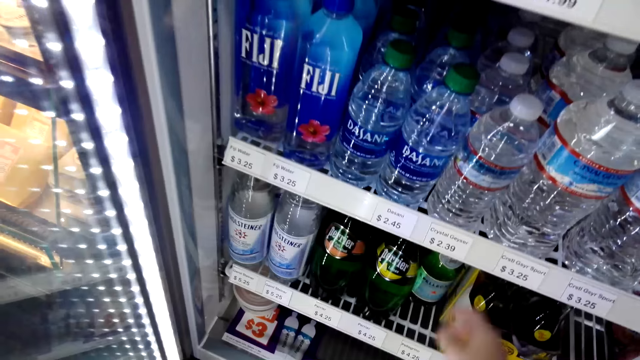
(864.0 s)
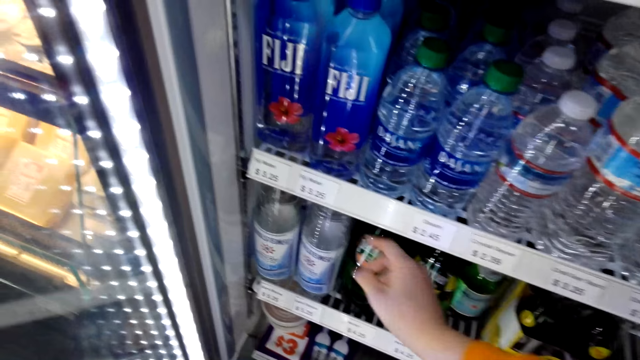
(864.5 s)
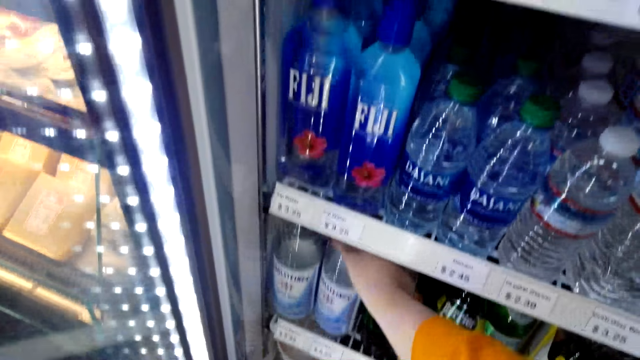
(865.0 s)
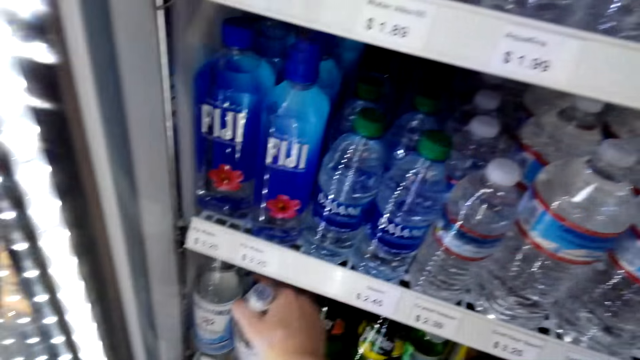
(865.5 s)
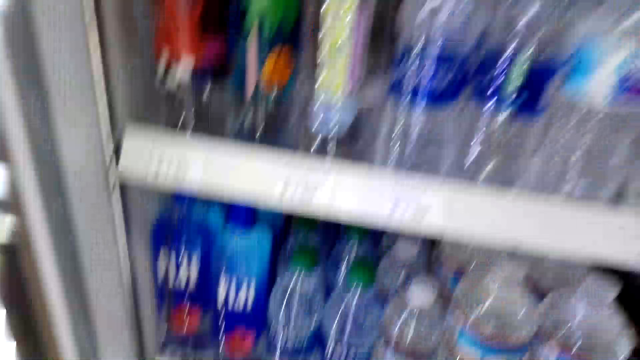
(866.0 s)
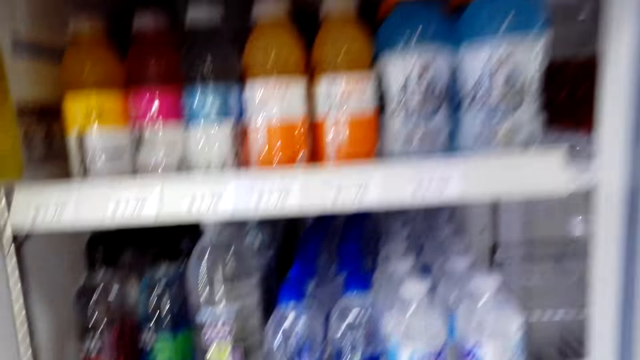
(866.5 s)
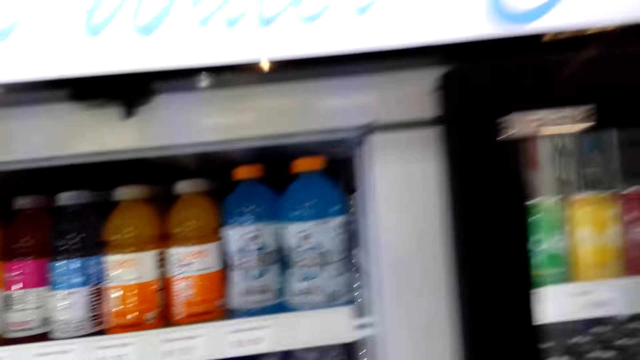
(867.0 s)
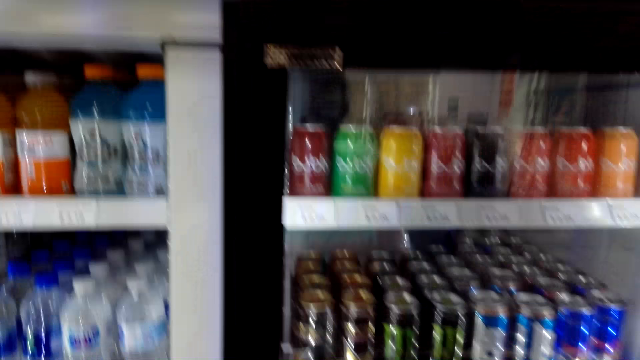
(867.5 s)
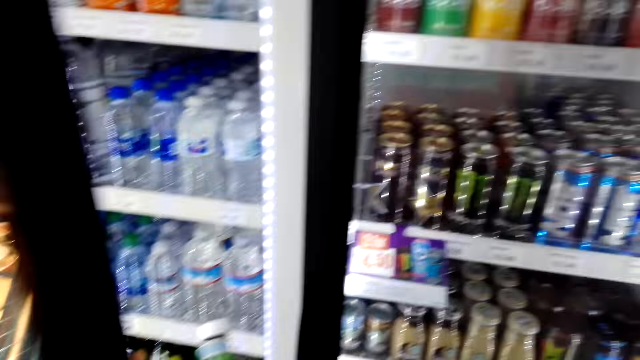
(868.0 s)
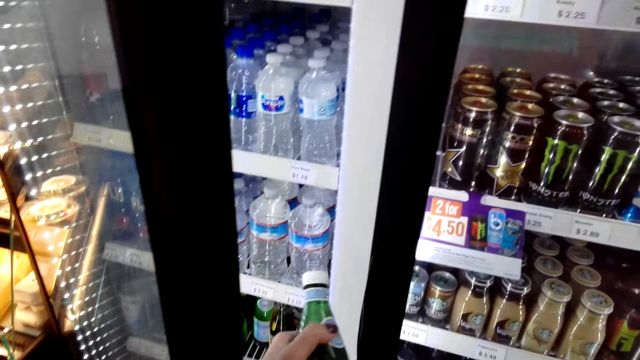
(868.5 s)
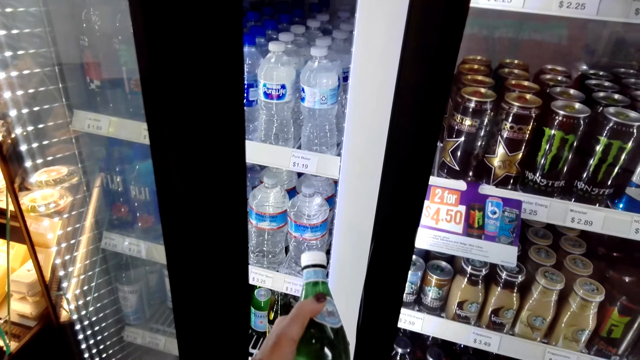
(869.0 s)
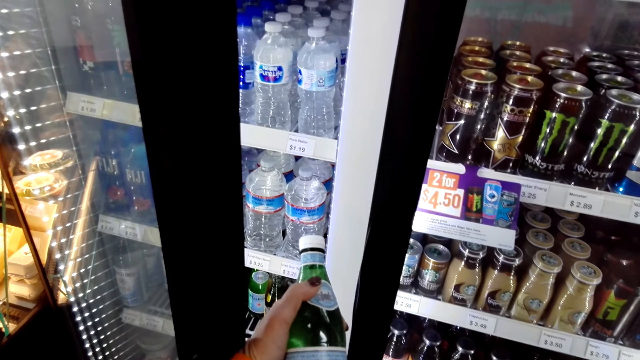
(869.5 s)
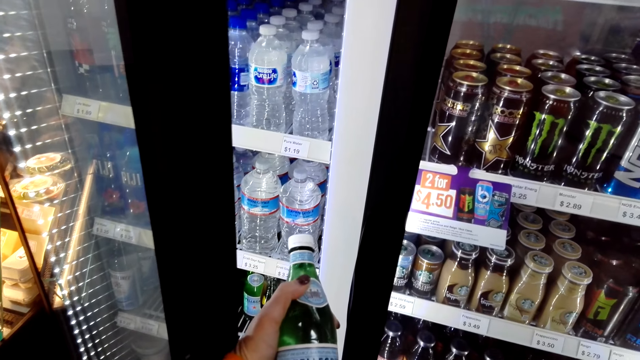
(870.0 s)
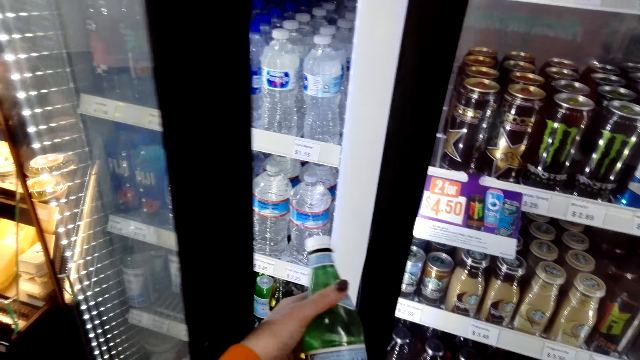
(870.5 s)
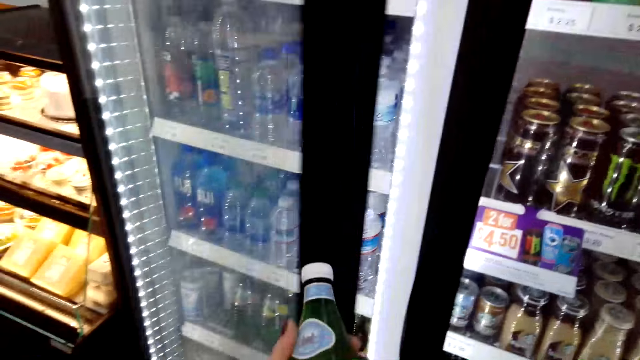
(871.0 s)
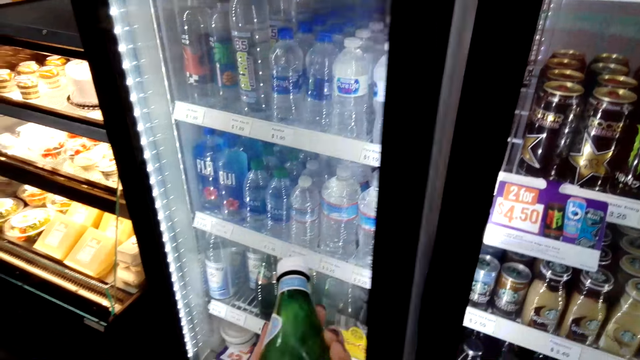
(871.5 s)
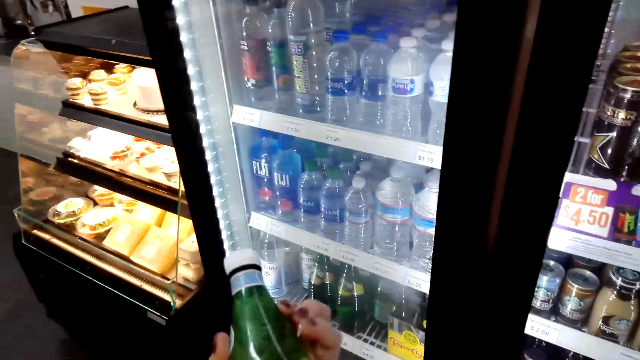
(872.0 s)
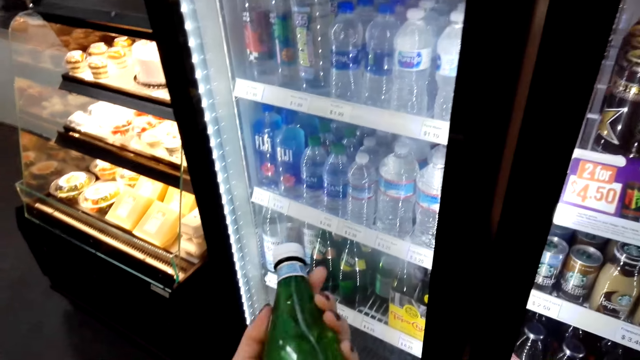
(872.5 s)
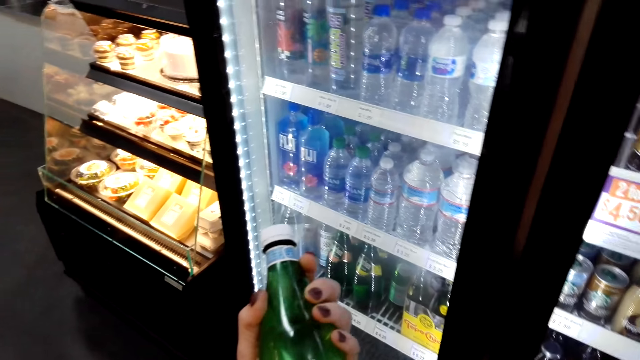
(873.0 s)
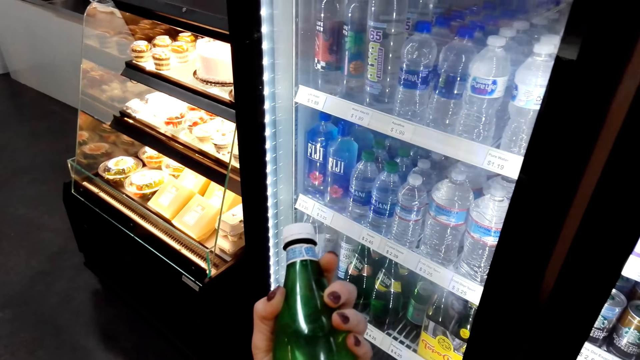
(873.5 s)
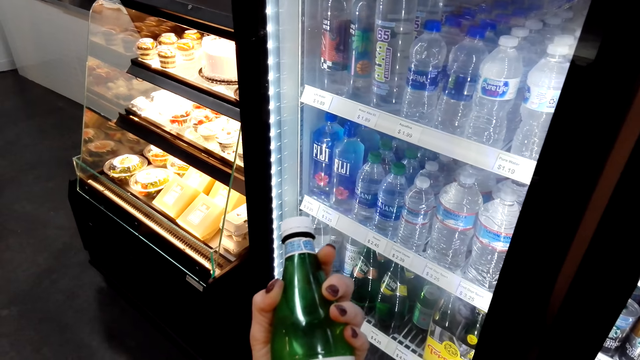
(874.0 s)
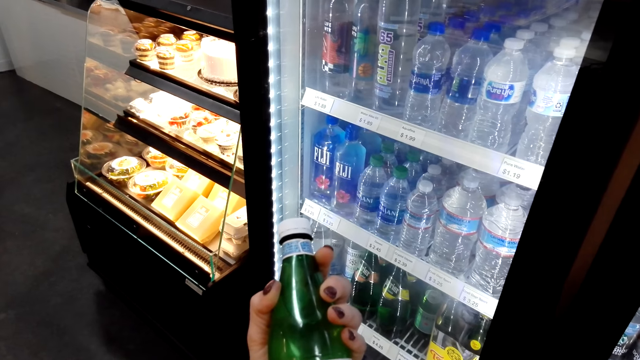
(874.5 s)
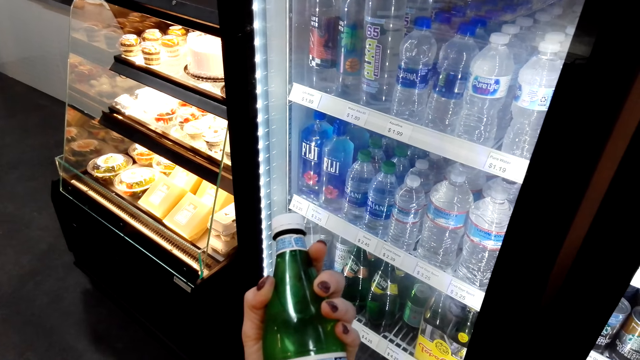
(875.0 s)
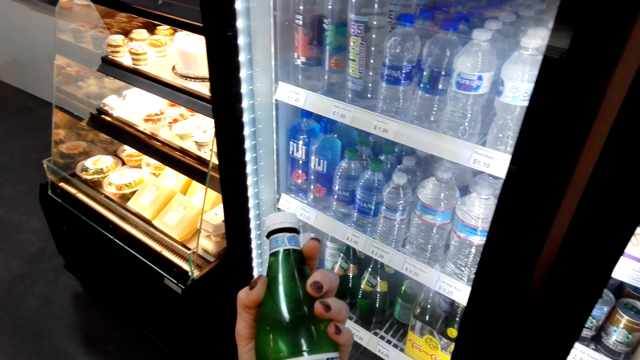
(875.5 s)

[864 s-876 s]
The camera wearer picks up the water bottle. A cashier talks with the camera wearer. The camera wearer closes the fridge. They stare at the sparkling water.

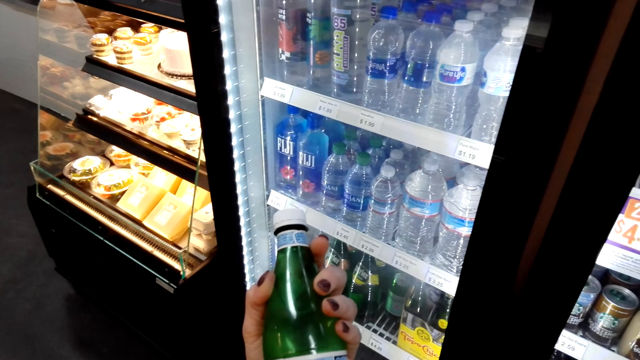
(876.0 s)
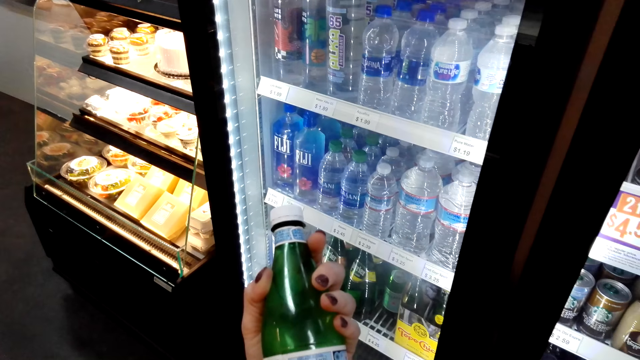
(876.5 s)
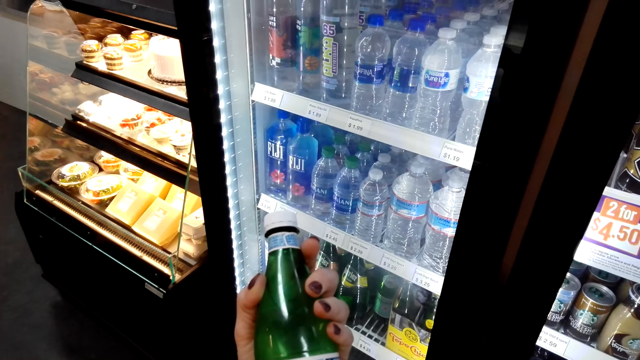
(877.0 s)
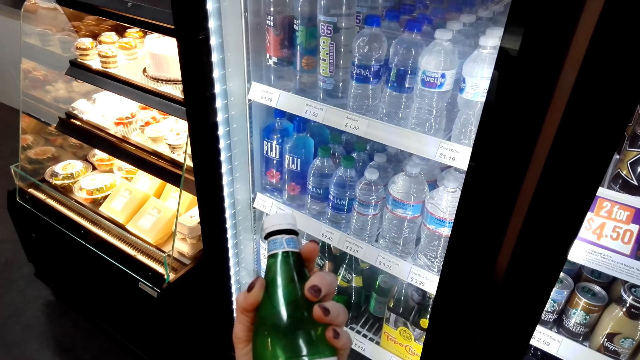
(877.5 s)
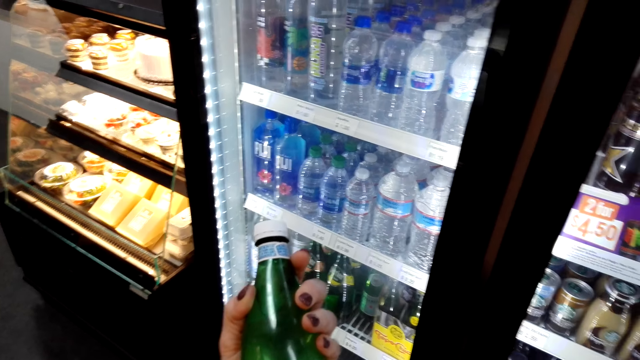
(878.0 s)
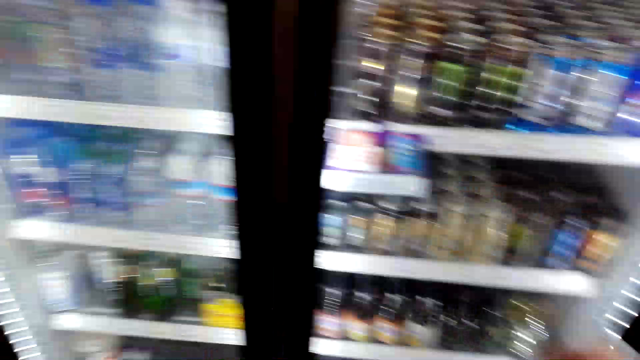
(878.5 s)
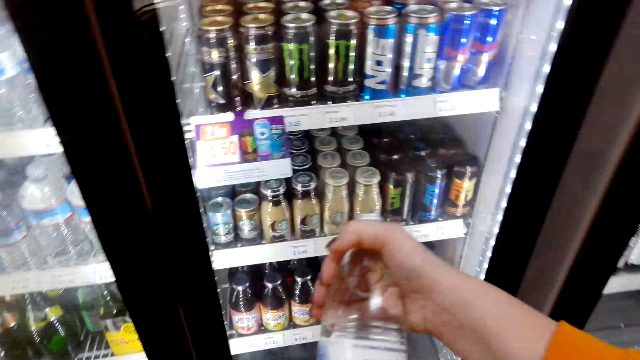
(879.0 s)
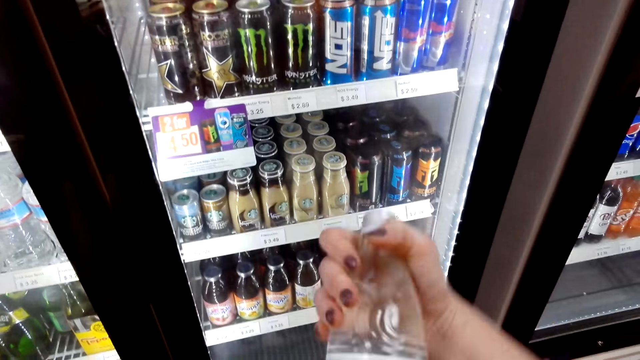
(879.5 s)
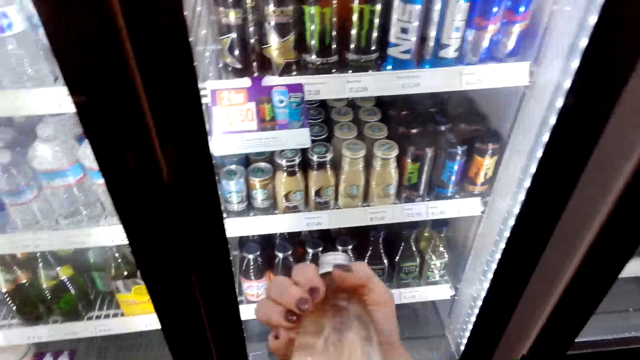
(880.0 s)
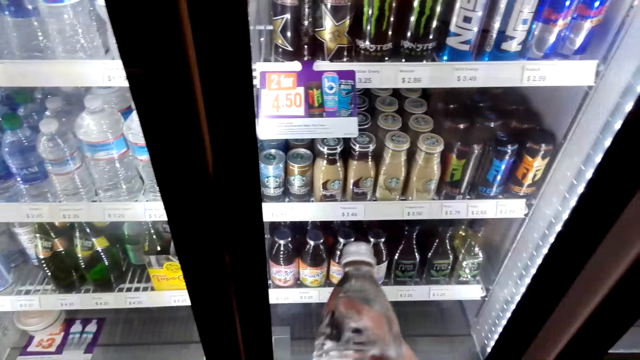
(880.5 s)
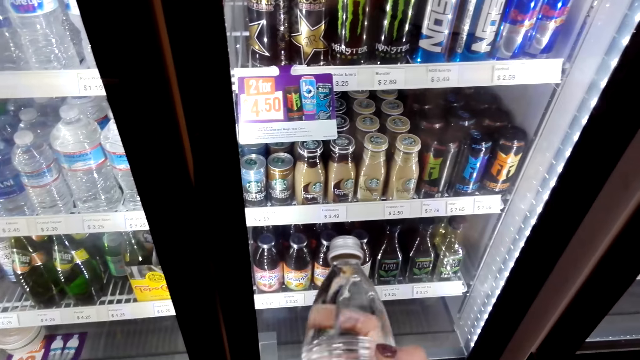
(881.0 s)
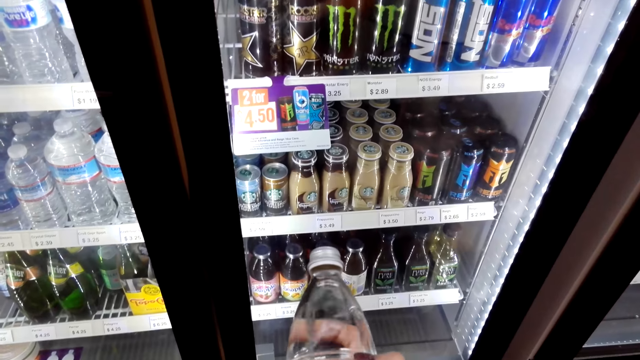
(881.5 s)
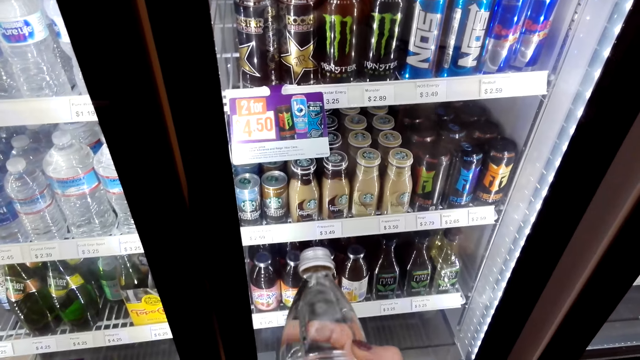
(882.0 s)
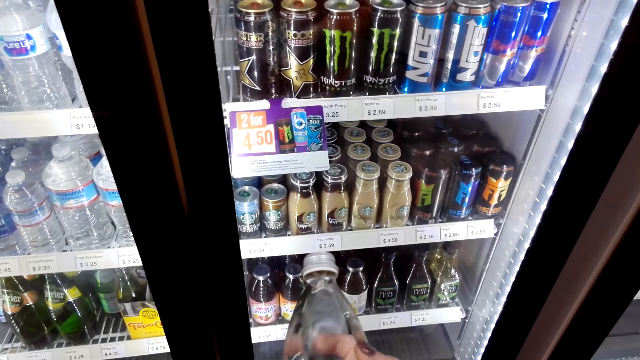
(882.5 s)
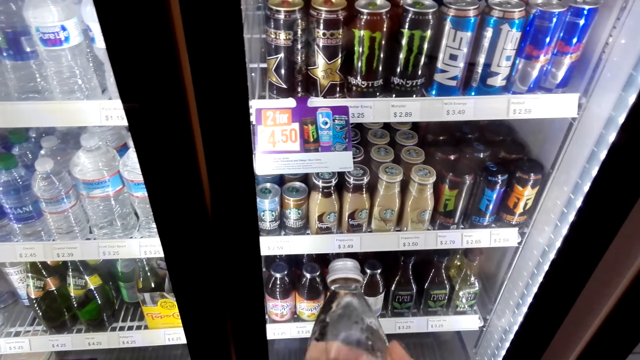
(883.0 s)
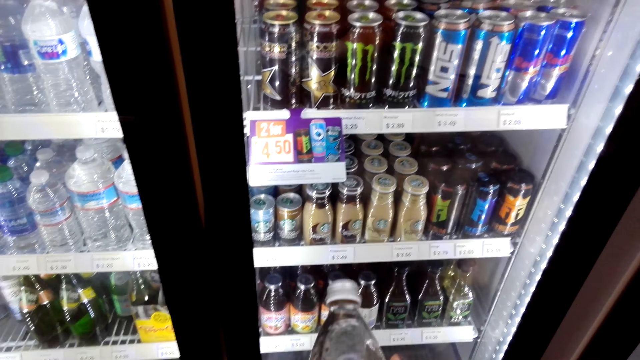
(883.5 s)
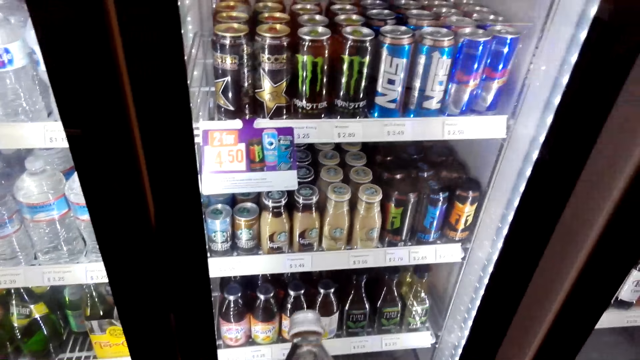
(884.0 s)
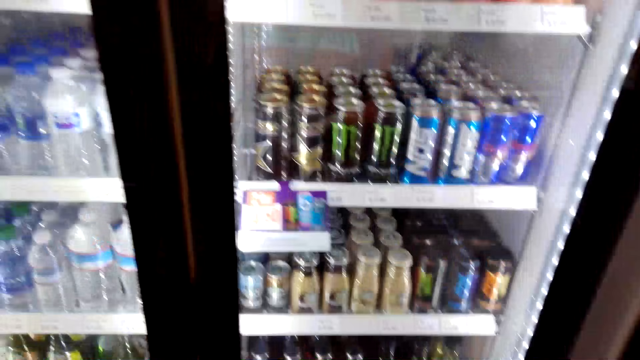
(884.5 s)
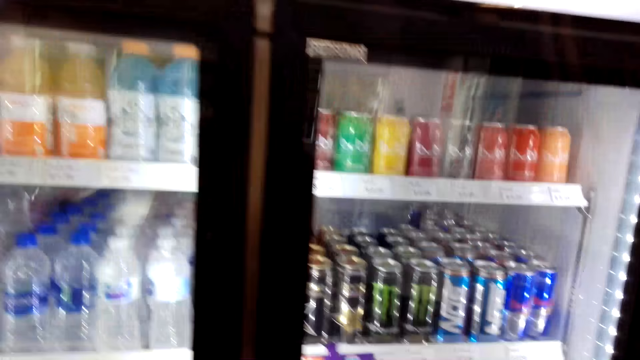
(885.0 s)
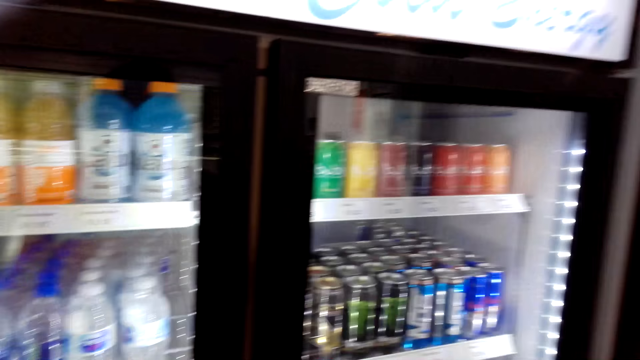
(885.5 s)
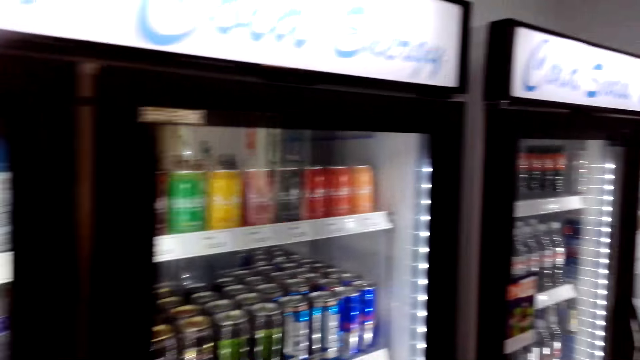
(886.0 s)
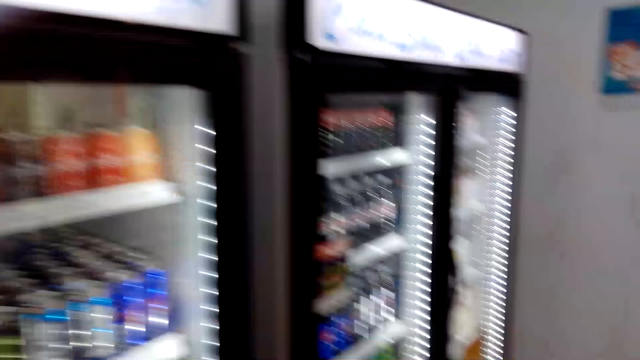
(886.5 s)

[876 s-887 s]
The camera wearer stares at the sparkling water. They stare at the water bottle. They look around.
